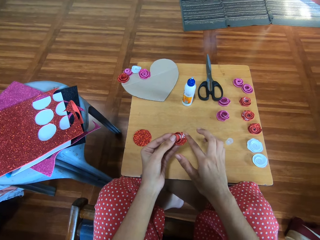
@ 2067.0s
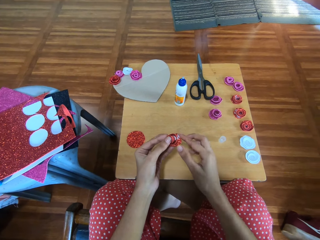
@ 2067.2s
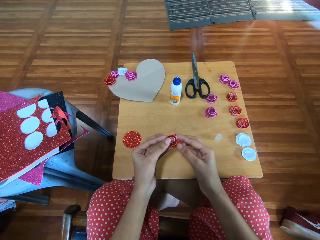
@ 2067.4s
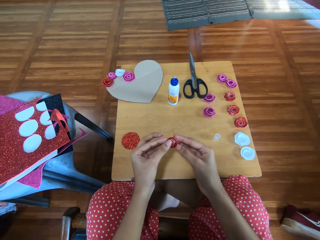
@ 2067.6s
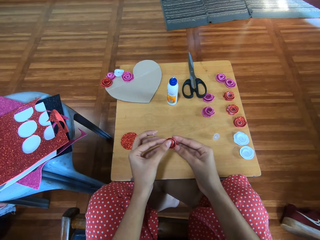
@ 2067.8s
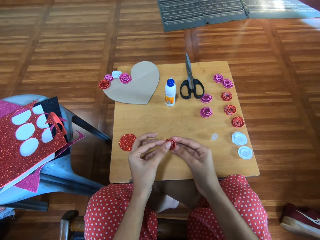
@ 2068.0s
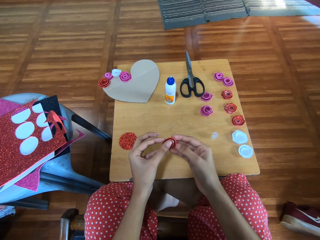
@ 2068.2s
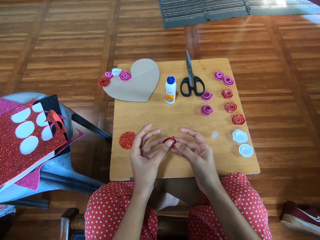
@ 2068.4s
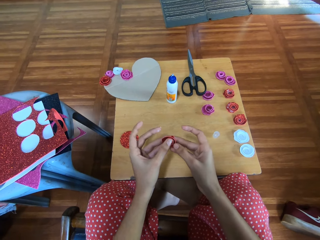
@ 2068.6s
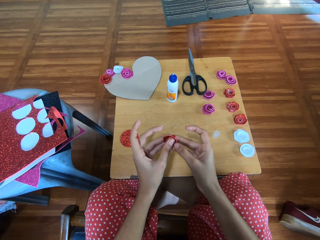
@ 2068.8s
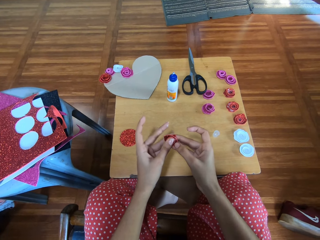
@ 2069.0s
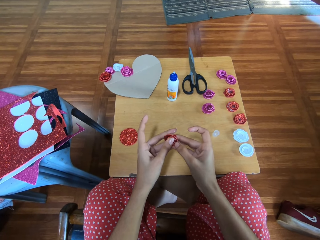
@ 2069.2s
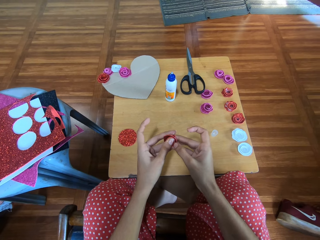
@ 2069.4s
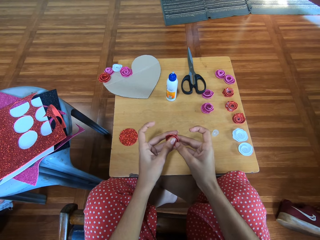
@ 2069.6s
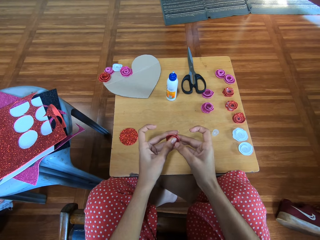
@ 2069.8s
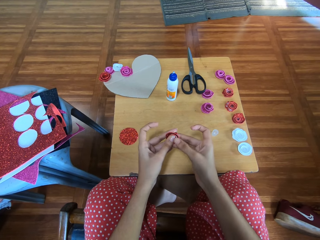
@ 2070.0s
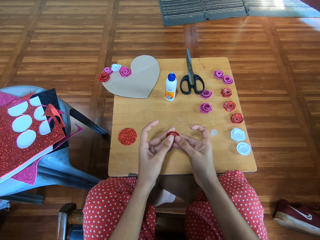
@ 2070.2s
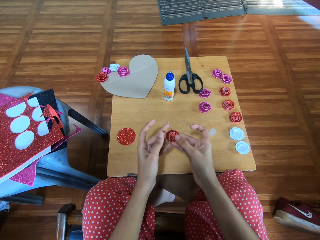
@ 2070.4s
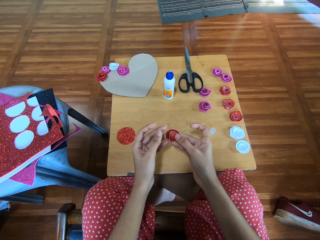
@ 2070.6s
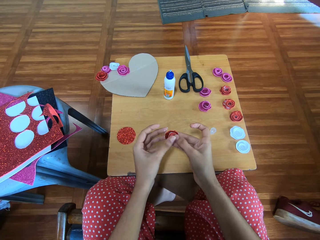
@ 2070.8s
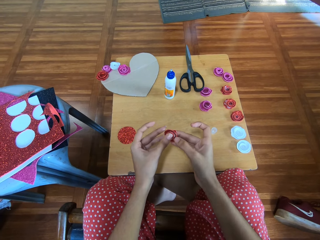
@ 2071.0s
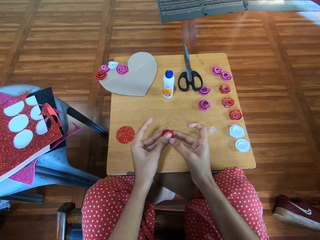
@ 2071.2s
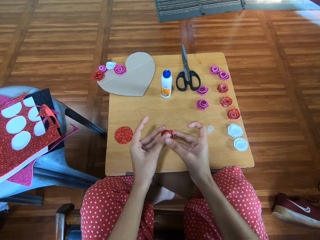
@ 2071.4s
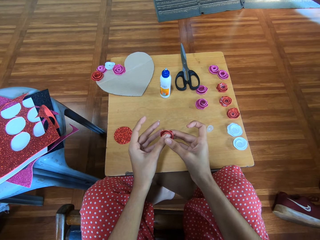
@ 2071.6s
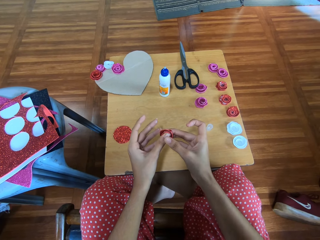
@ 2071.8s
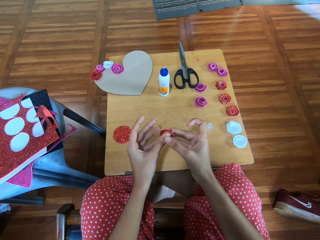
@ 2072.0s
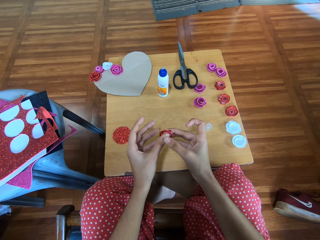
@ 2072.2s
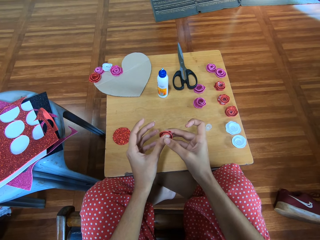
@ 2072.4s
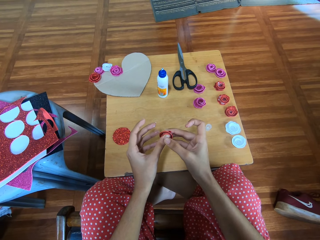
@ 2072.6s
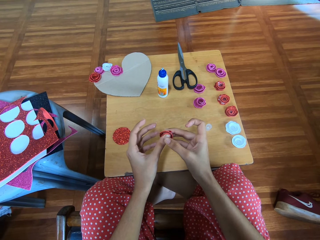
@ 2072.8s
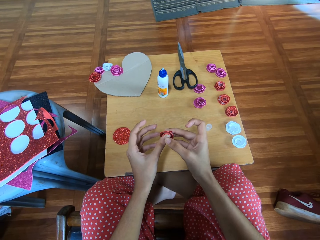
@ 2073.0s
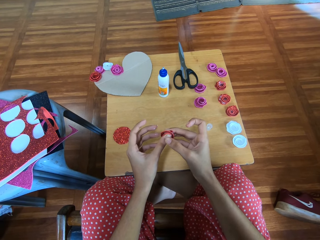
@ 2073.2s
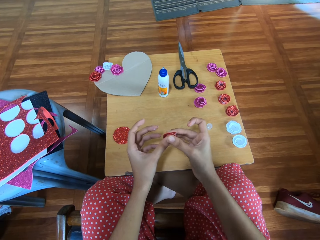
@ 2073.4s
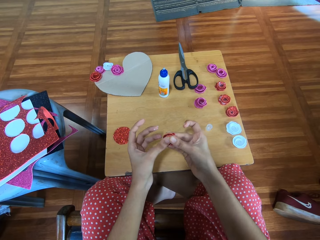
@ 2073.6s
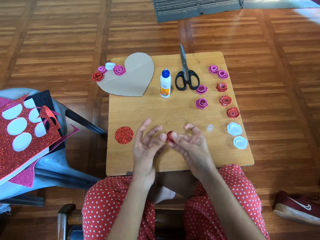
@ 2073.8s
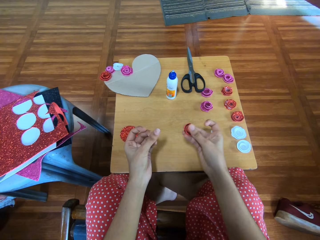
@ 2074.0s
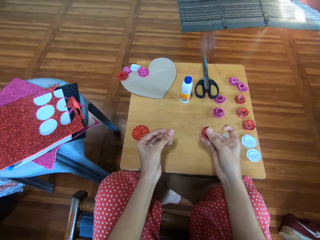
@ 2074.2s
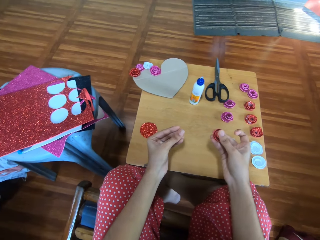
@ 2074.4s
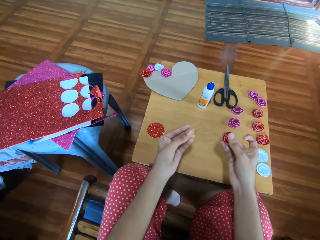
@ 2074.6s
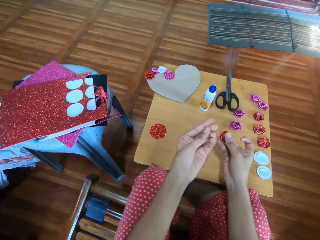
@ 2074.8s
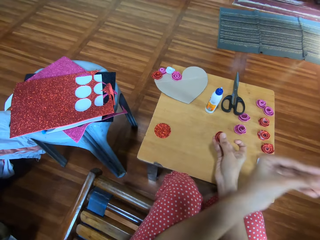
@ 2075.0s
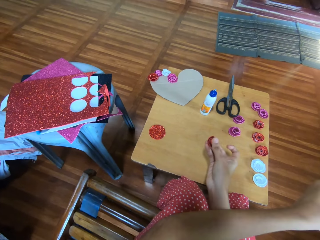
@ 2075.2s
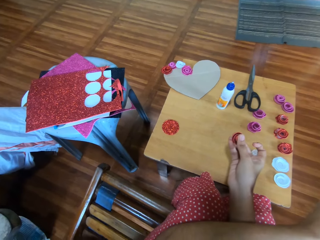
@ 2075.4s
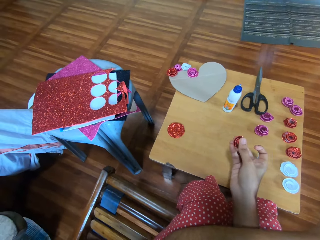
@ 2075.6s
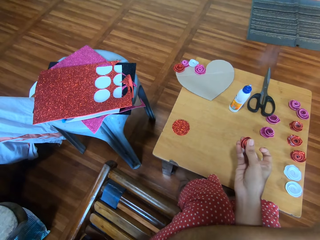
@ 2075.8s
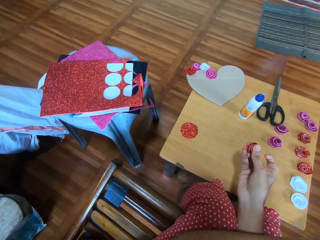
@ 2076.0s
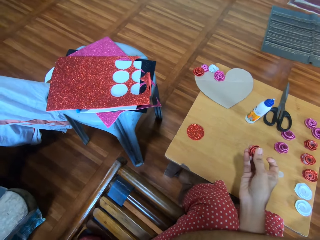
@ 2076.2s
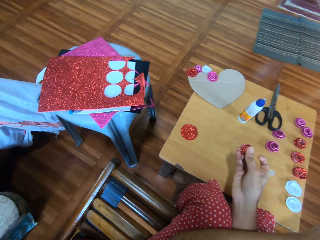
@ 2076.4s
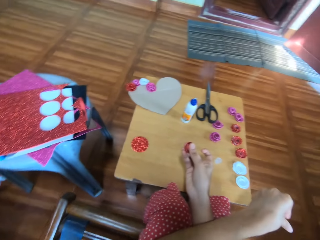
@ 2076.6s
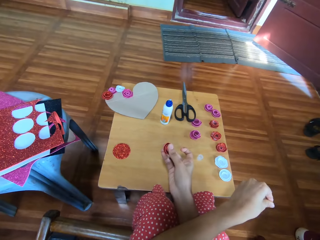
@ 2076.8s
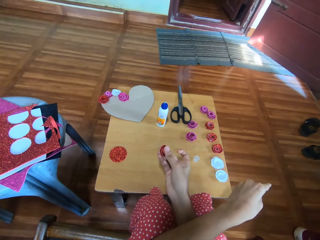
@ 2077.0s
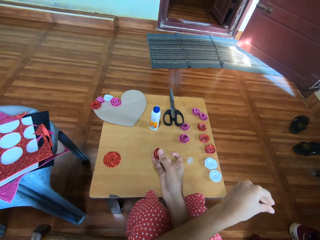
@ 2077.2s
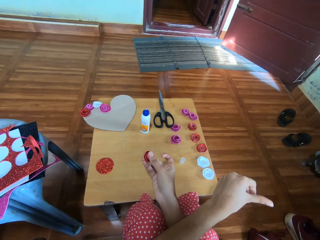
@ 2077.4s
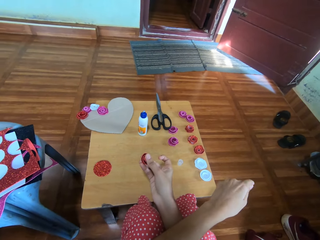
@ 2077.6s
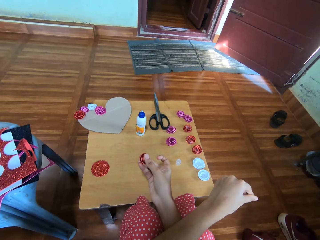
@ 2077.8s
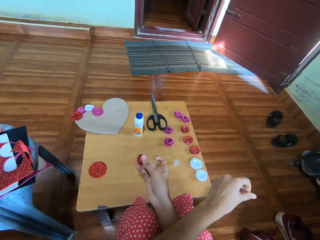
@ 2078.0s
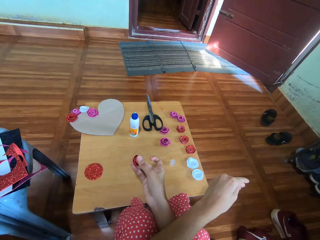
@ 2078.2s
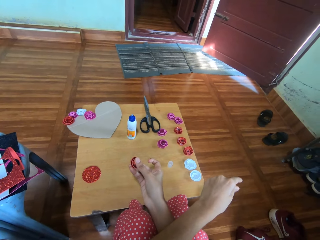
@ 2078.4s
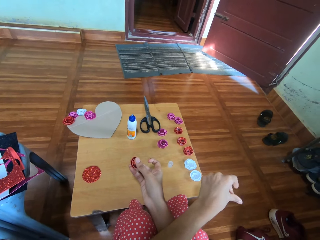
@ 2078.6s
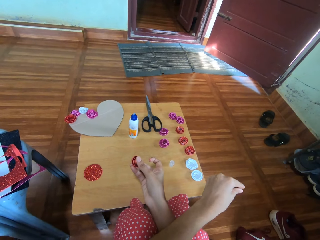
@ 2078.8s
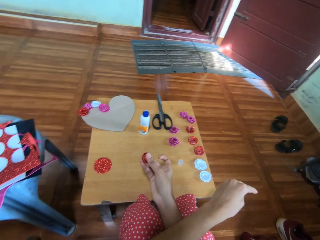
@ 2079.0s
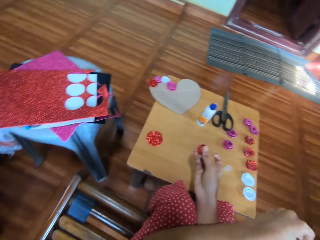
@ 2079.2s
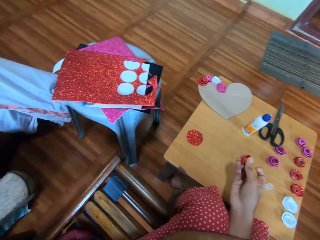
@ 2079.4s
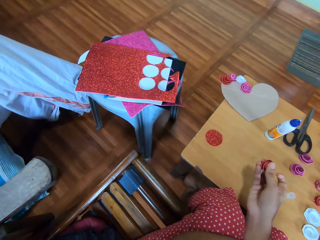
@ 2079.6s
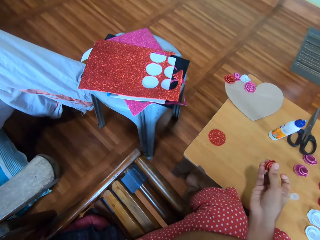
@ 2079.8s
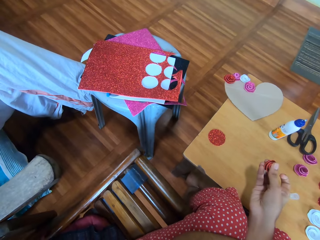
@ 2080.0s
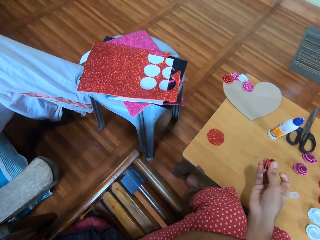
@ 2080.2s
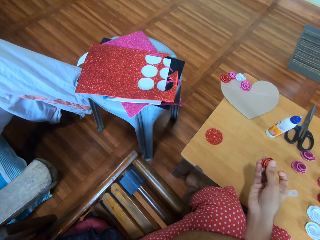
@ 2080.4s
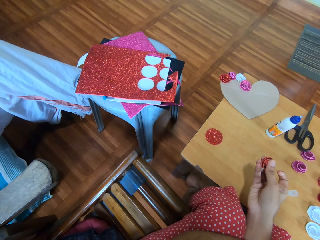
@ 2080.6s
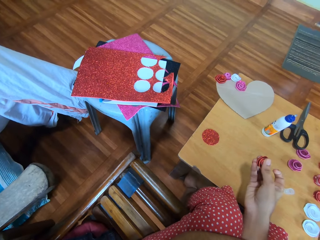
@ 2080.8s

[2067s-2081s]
The camera wearer passes the cardboard flower to her right hand. She rubs her left hand together. She holds the flash bright shining card paper.

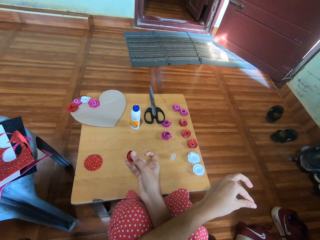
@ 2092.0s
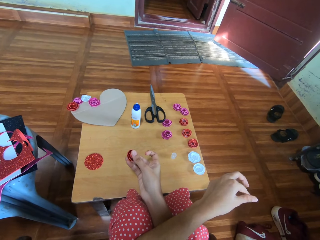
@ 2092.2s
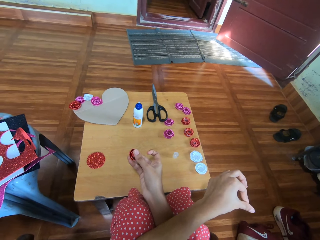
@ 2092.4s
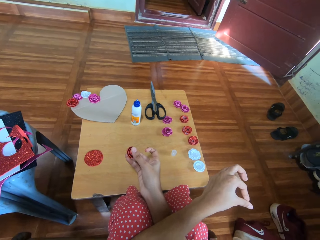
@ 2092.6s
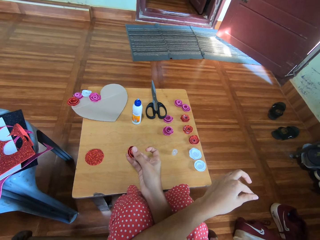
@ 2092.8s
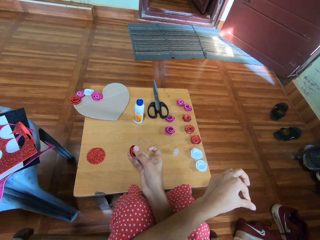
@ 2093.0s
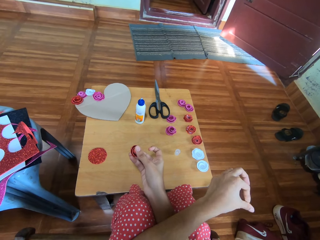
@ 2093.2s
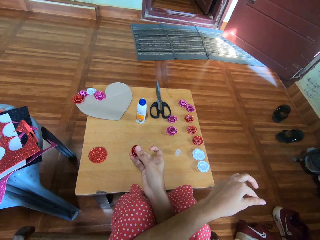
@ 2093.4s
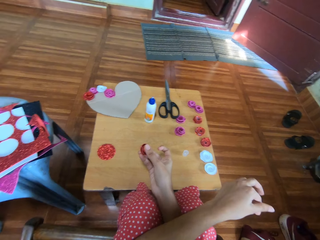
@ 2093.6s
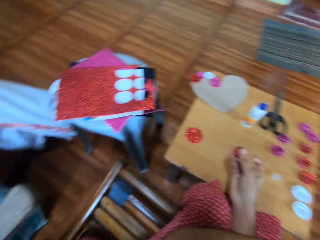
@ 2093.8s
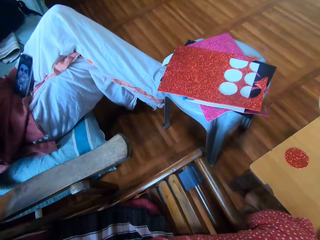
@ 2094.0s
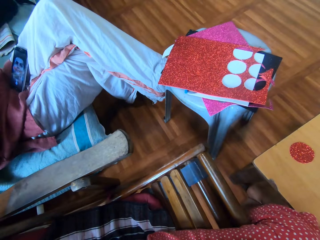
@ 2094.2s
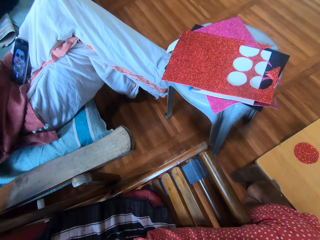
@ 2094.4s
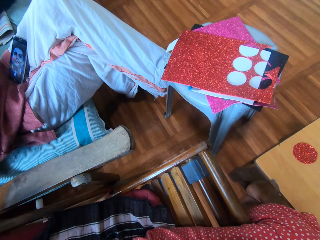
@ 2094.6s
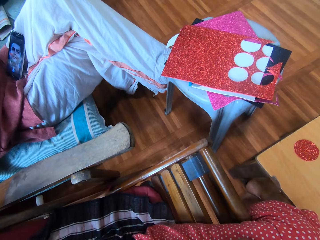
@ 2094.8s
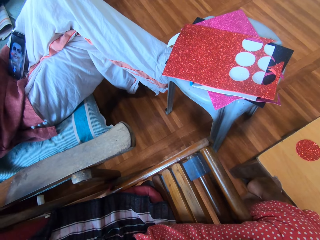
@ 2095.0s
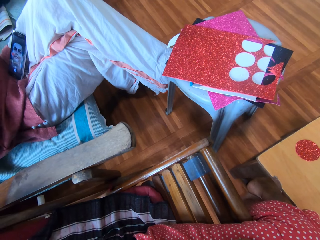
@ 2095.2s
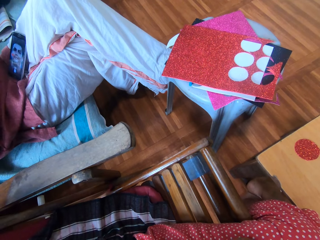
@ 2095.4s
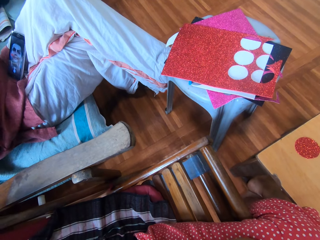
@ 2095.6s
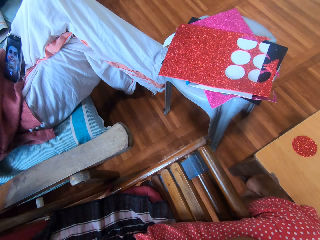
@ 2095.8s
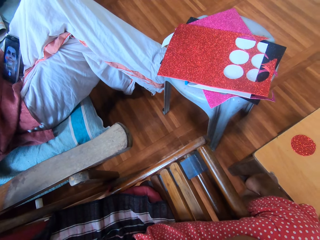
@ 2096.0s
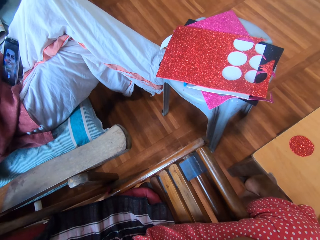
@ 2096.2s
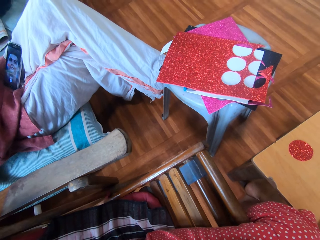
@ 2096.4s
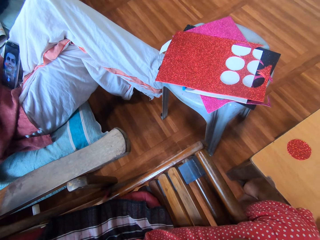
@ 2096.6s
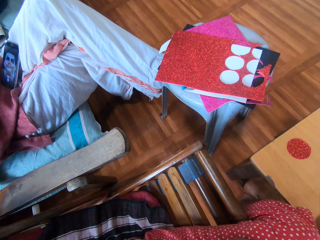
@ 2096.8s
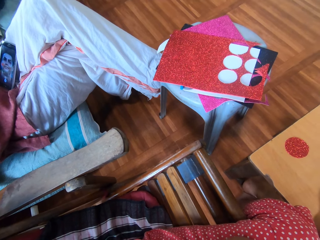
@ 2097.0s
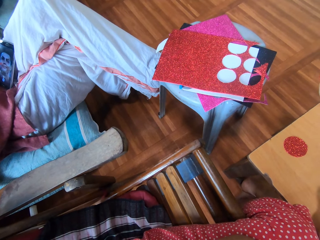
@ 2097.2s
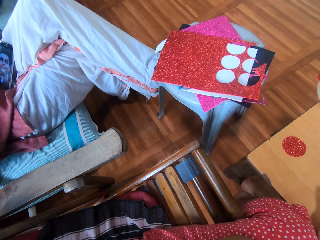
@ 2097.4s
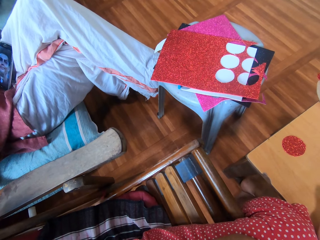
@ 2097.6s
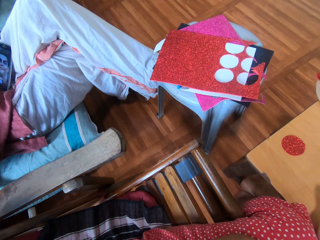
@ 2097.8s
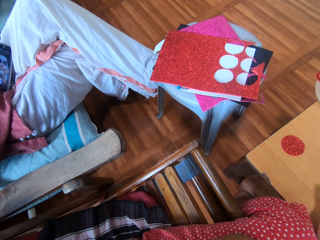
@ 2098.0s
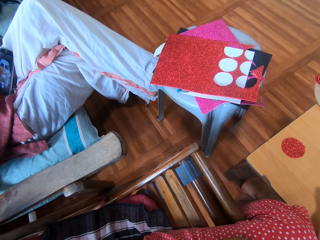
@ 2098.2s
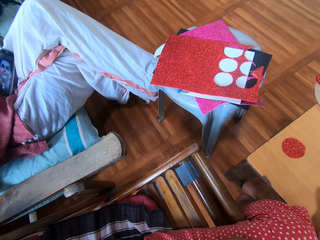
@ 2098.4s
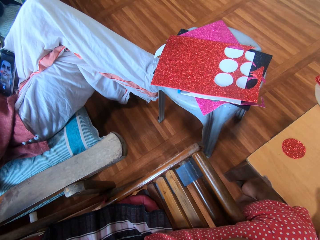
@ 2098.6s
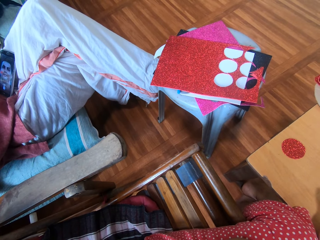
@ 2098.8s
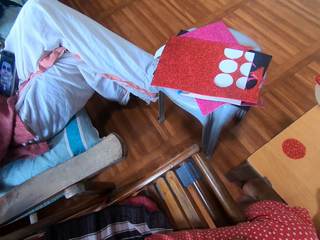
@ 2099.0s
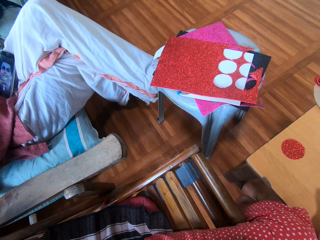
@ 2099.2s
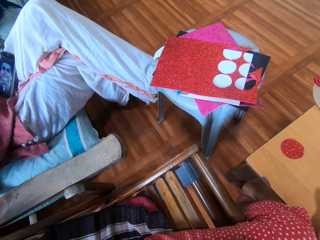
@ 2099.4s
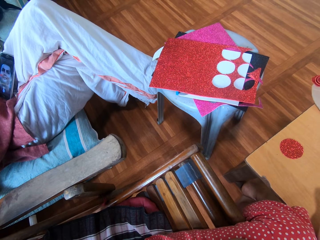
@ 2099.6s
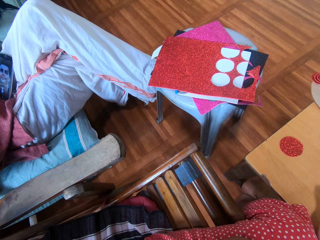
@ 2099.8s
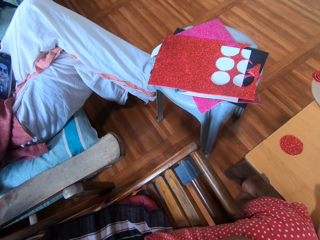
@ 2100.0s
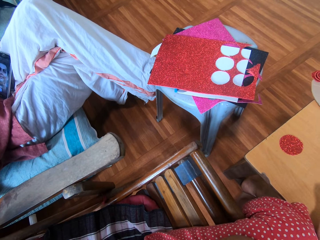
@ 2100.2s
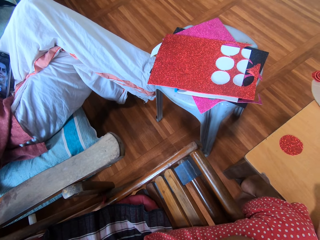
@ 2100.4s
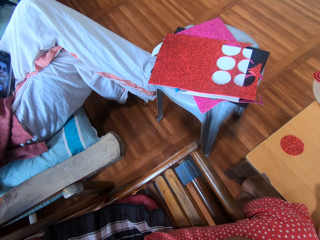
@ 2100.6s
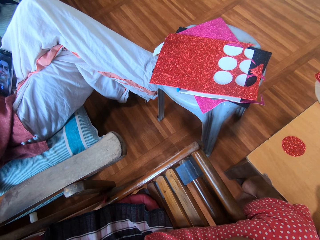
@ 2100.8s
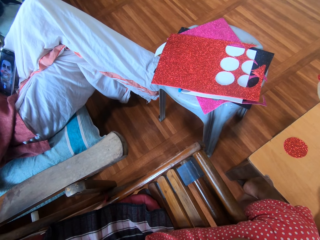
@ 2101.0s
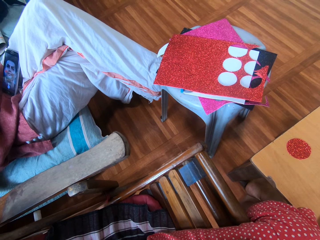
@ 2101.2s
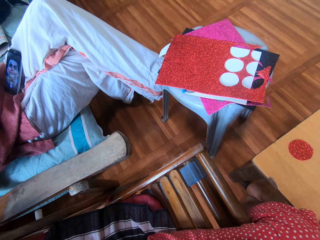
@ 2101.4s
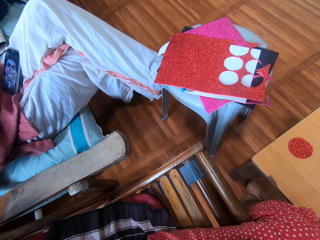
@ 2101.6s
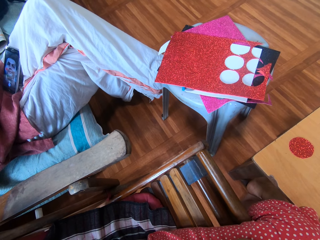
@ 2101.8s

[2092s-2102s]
A man sits on a chair. The camera wearer interacts with the man.
